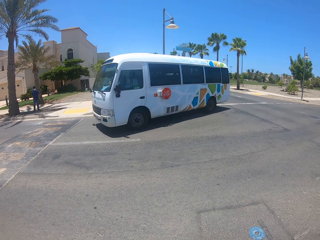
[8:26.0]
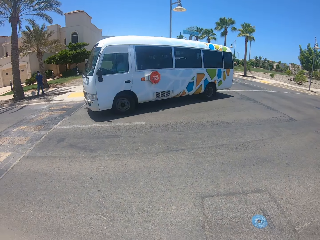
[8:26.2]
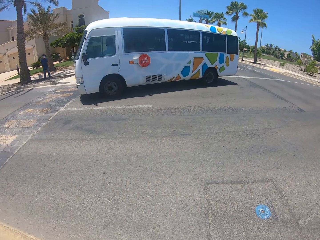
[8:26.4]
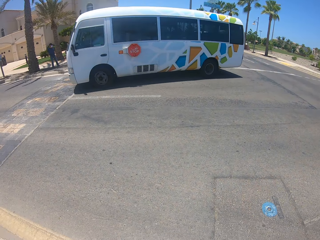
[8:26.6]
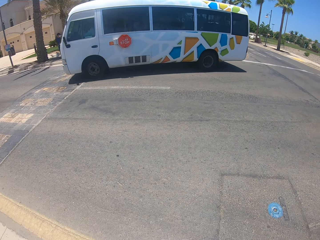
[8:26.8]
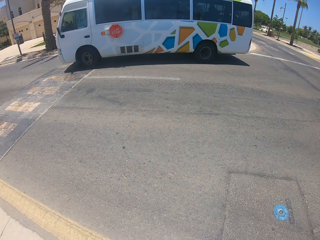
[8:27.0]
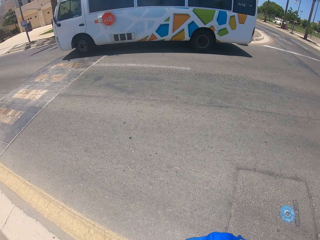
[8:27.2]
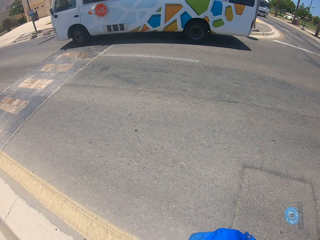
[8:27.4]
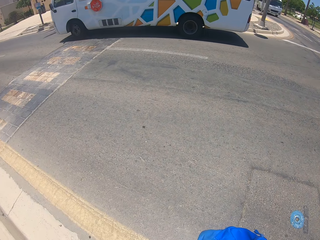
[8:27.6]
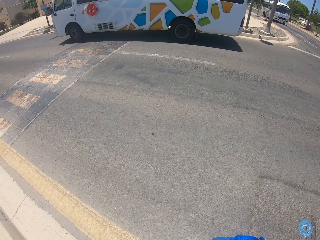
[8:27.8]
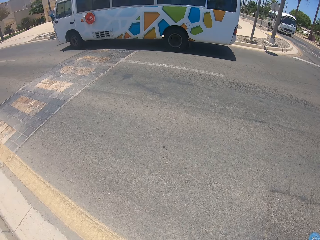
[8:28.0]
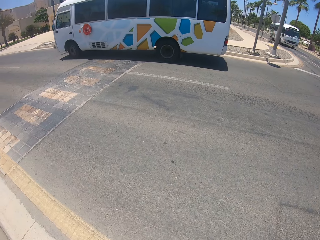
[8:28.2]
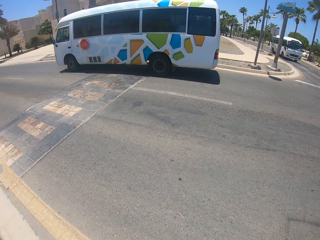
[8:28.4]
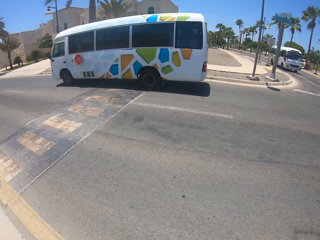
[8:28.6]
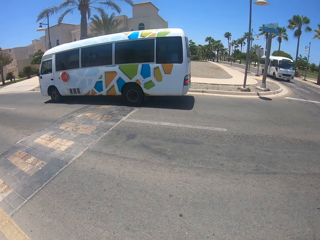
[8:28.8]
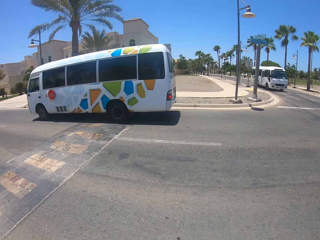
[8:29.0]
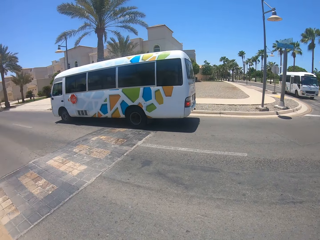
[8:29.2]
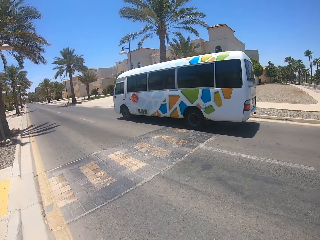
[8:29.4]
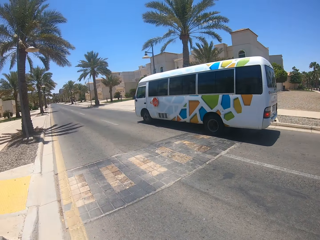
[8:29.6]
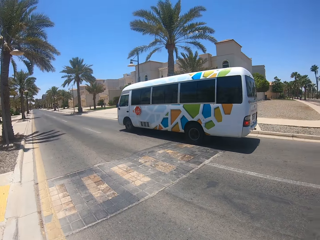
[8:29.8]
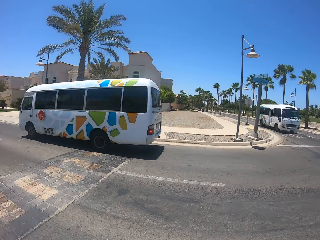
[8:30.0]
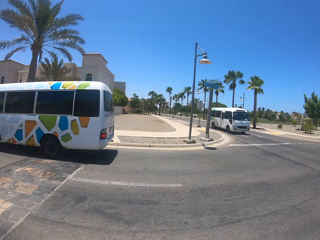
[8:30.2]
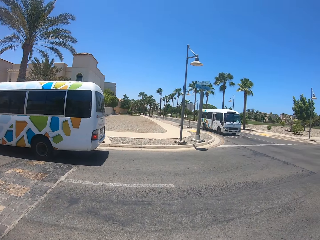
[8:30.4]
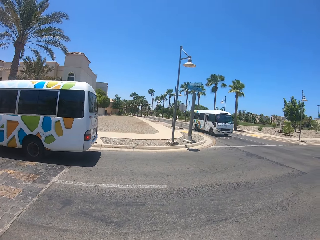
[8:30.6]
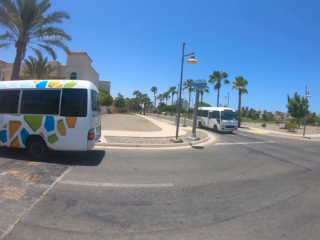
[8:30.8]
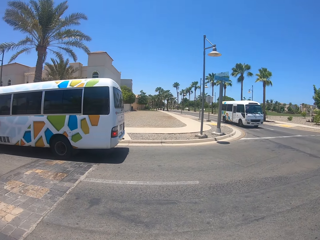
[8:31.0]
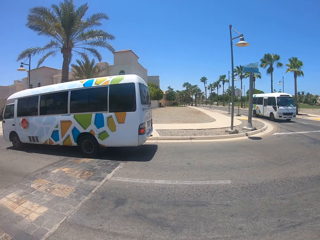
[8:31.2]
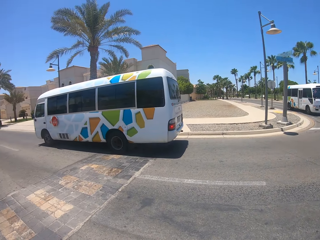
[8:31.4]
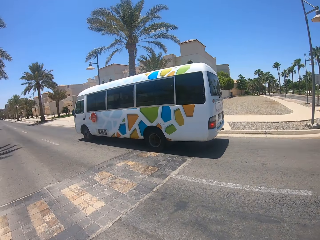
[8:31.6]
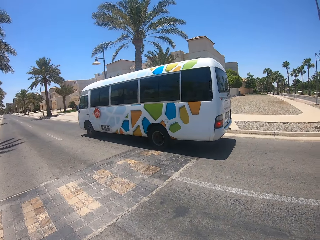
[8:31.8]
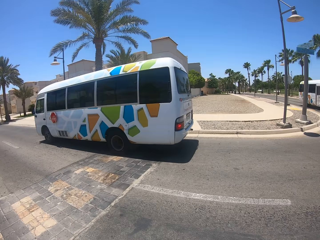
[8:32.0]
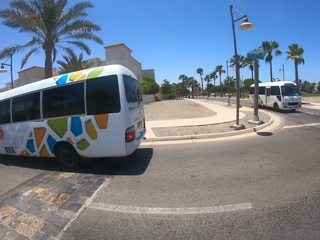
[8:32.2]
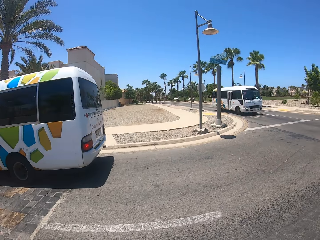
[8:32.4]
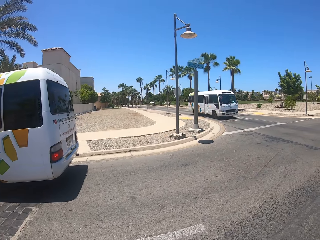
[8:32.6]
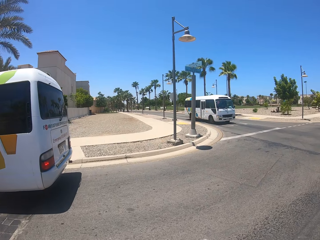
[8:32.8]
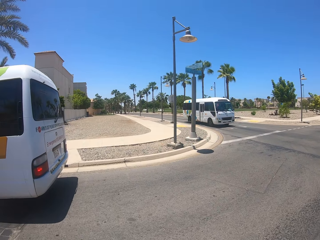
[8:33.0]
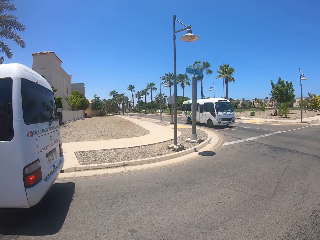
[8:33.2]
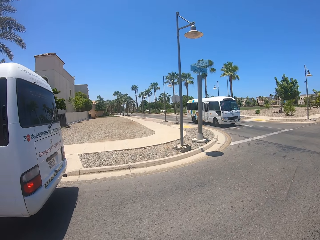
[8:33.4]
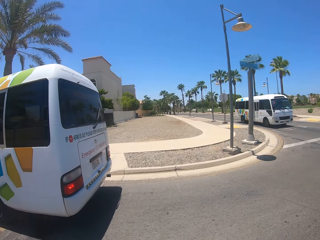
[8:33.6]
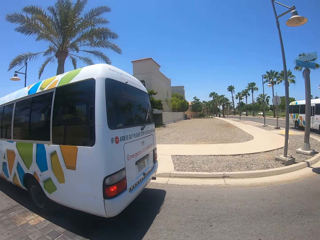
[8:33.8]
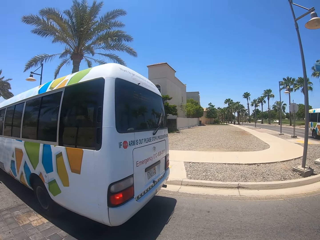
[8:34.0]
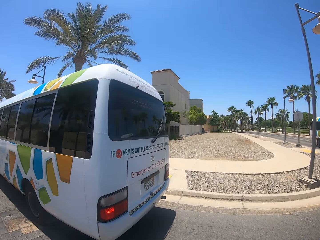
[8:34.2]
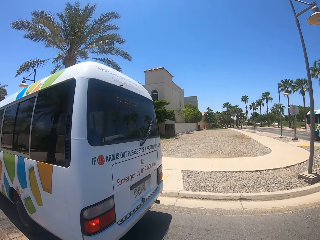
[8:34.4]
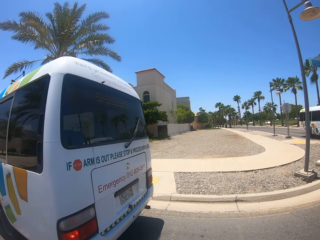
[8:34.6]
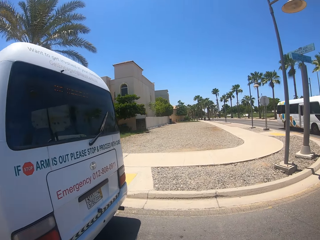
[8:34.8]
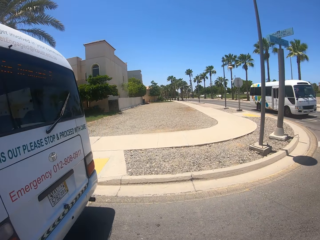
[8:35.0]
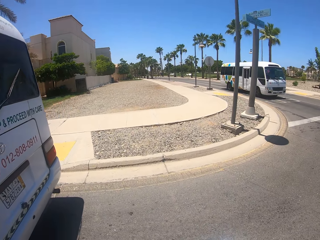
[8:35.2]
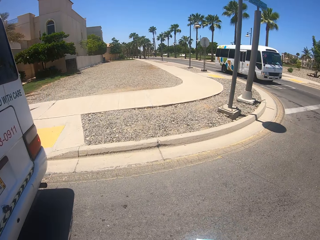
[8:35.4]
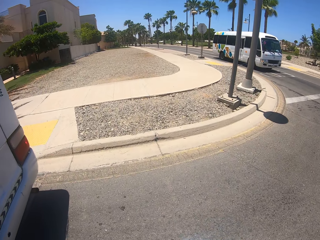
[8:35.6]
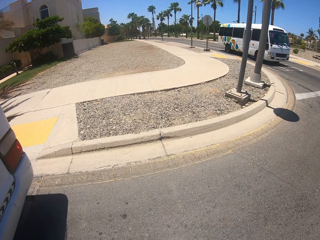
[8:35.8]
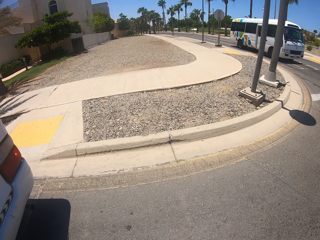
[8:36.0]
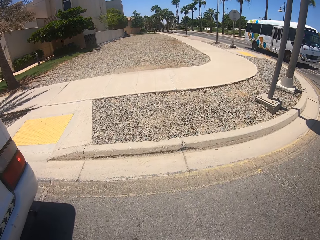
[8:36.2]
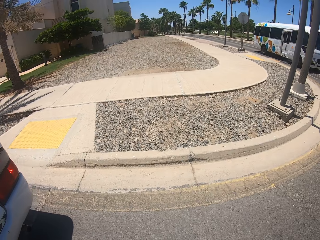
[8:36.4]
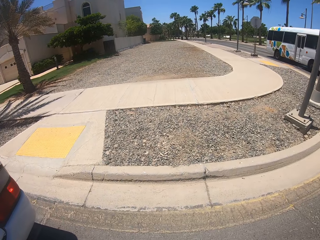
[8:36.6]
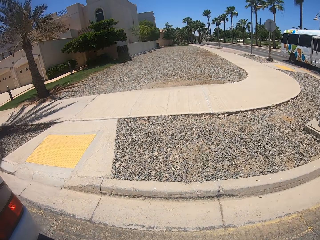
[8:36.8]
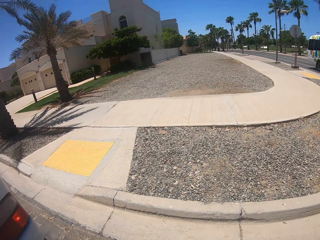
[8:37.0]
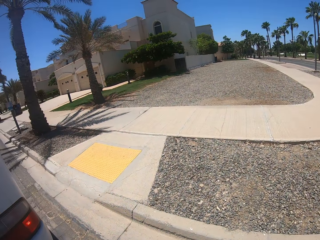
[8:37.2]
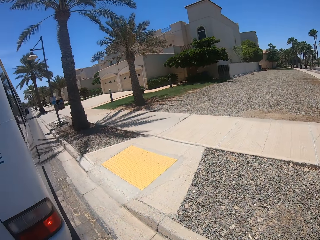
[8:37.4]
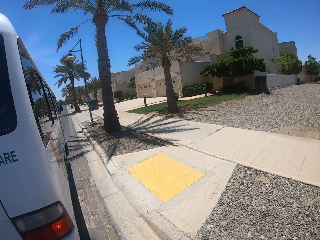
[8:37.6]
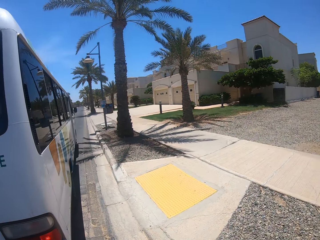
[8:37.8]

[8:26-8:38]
The camera wearer stands on the road. They cross the road.

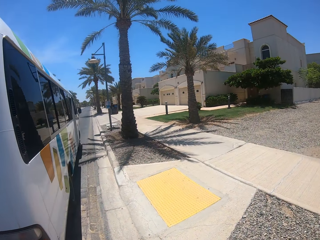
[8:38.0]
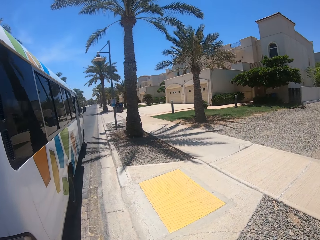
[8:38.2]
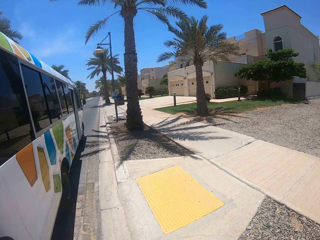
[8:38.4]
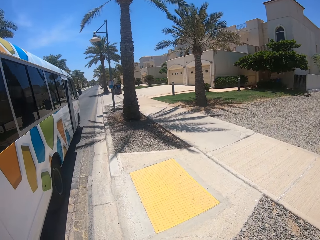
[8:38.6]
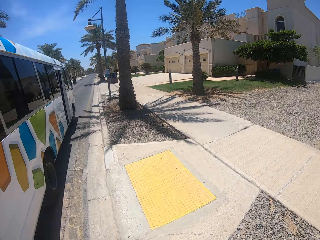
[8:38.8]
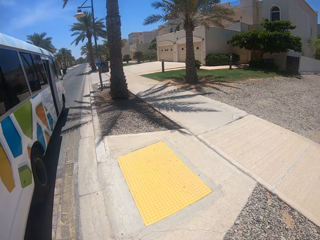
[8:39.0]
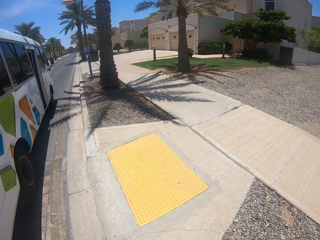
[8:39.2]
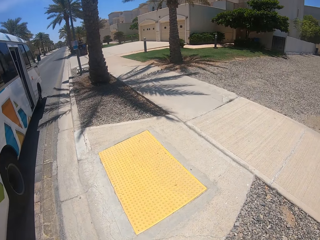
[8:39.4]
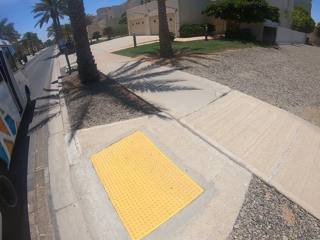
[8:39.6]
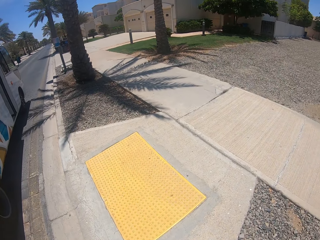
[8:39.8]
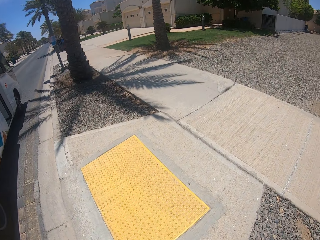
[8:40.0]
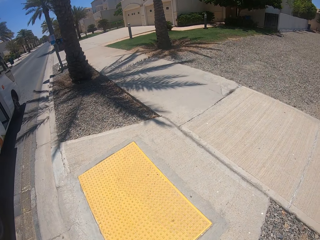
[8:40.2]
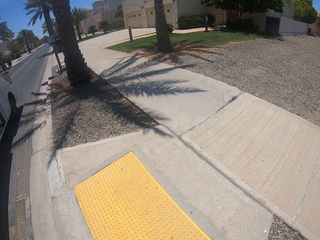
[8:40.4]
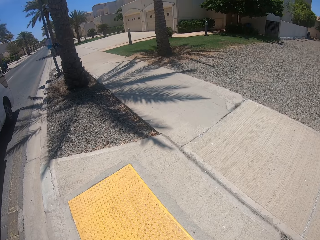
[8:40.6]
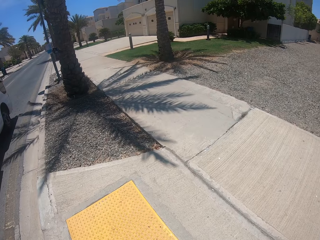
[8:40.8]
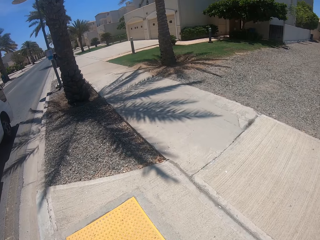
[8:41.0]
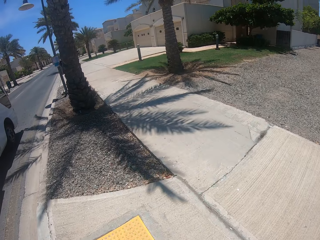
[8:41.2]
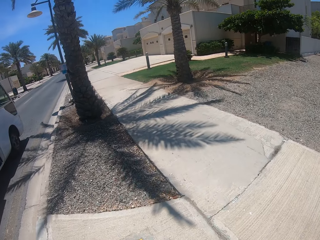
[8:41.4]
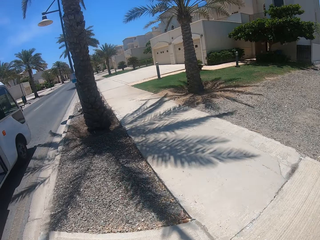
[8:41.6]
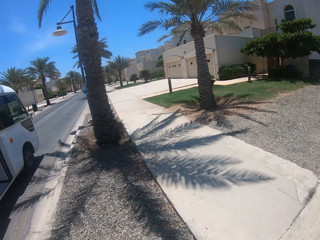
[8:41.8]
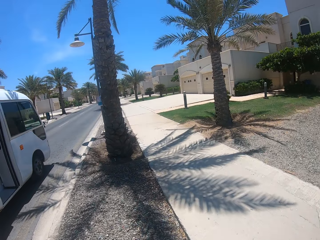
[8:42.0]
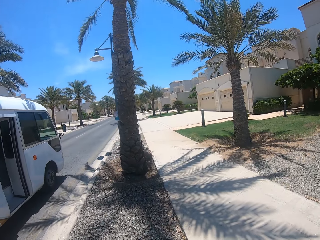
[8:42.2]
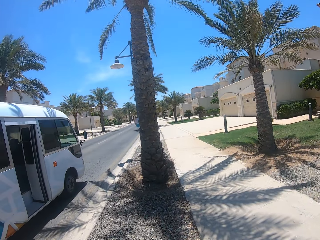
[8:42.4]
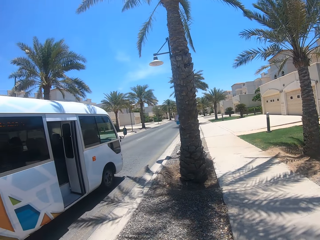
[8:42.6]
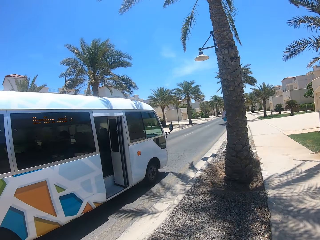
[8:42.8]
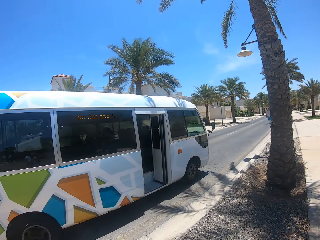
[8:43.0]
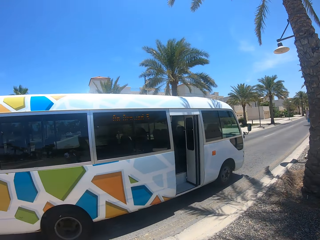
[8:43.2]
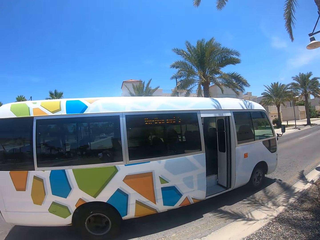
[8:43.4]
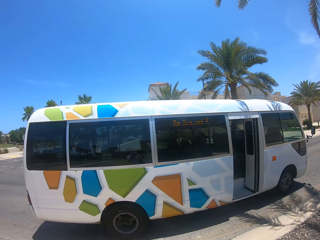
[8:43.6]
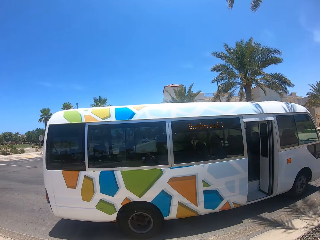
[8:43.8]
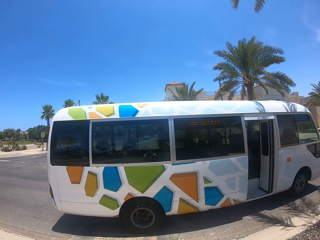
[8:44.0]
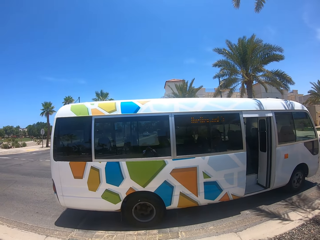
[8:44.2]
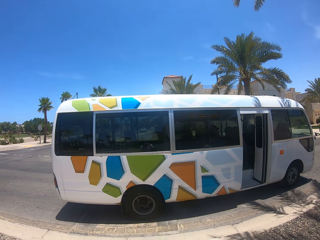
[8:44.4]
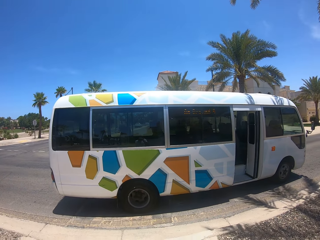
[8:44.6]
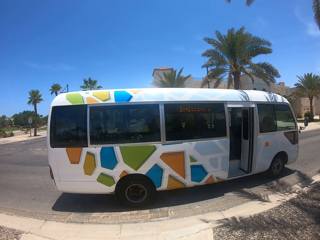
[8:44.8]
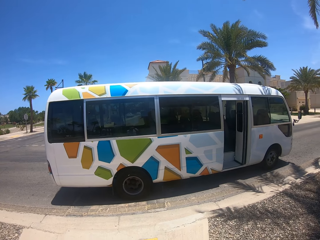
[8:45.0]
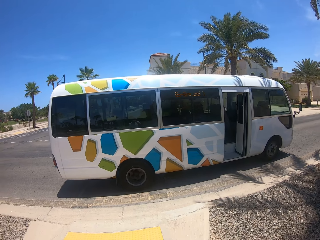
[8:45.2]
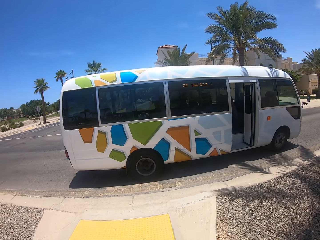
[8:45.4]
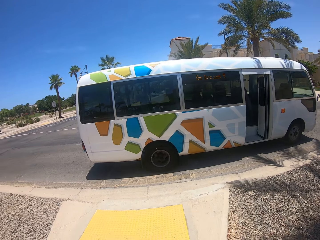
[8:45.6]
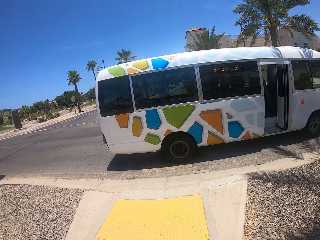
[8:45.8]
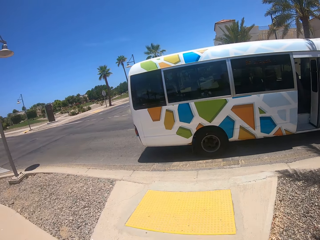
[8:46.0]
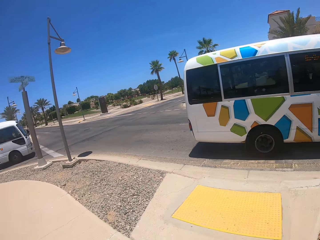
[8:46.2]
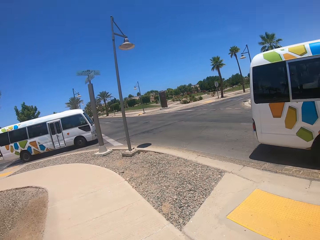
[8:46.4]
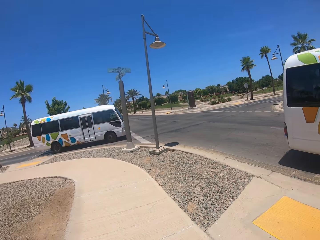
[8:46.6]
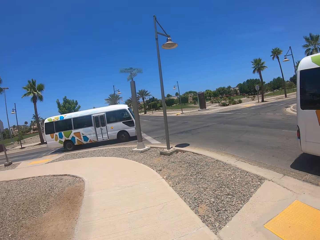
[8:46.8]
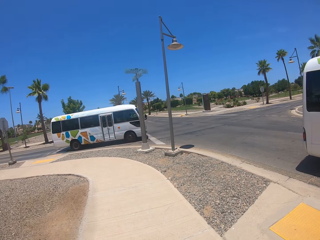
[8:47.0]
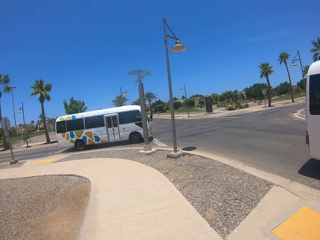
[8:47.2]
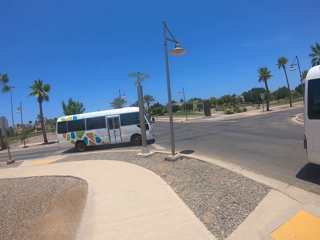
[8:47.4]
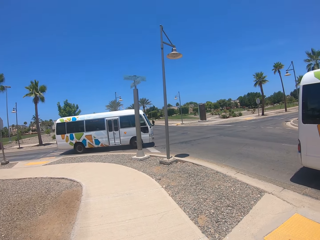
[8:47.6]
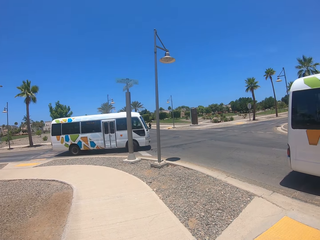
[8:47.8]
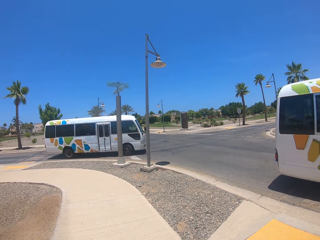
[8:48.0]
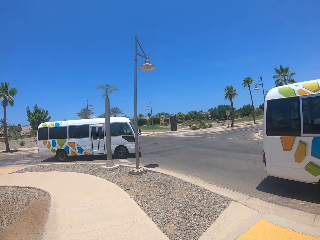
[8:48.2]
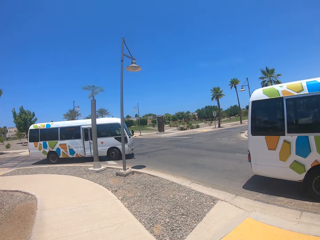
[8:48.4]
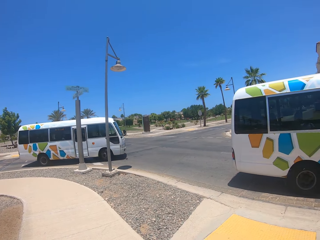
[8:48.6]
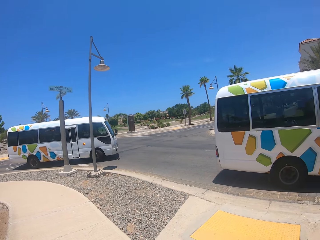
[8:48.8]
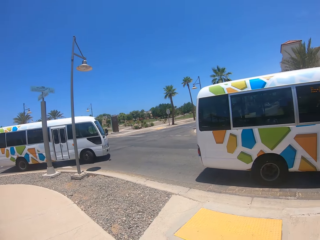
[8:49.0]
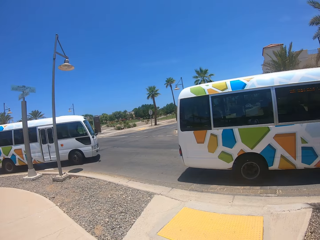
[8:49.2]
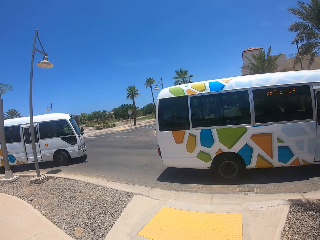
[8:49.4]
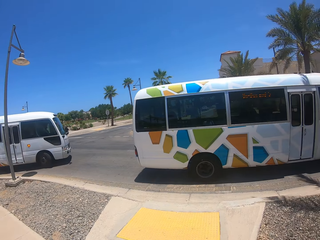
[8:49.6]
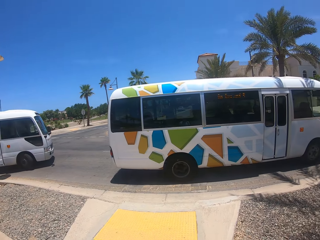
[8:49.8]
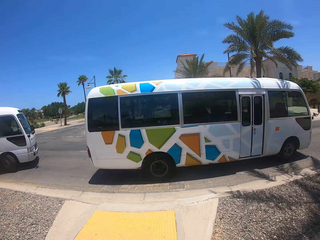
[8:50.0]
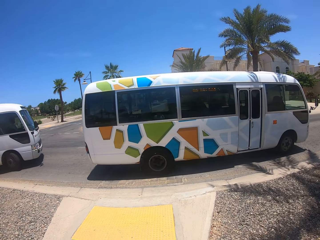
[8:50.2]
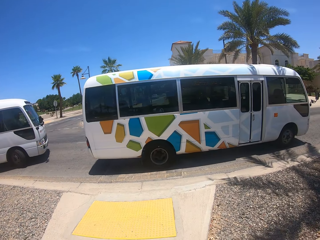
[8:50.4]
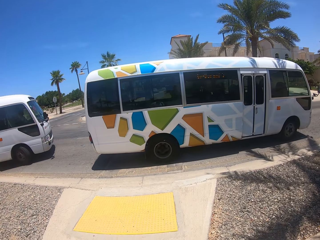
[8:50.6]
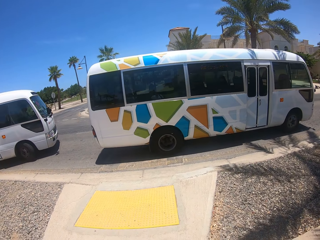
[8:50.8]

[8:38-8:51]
The camera wearer walks on the pavement. They look at the buses.
